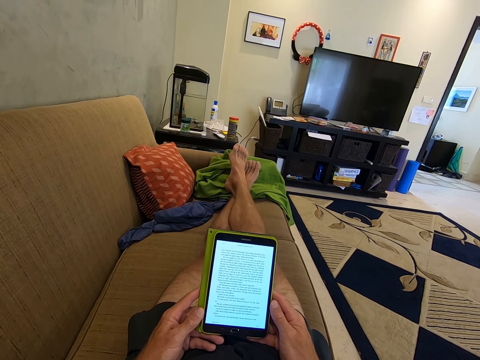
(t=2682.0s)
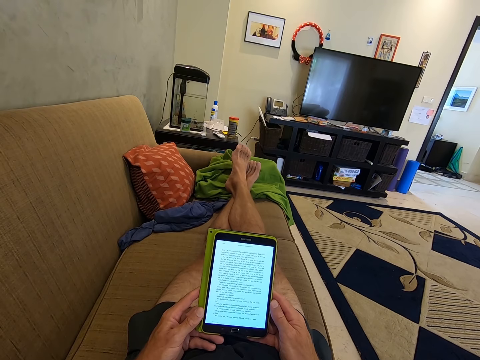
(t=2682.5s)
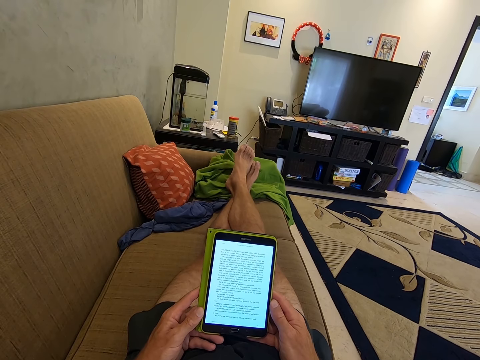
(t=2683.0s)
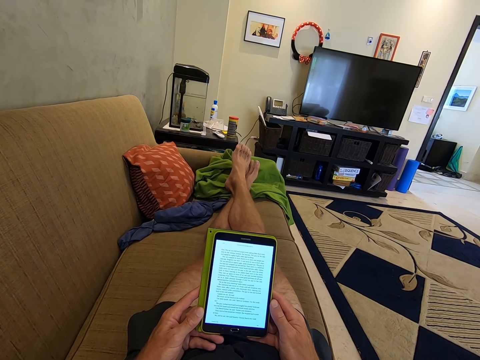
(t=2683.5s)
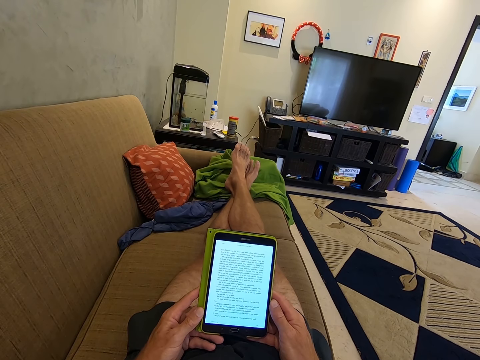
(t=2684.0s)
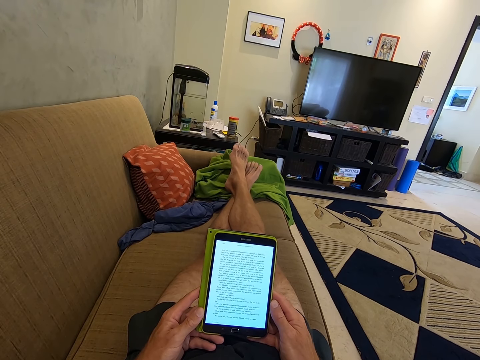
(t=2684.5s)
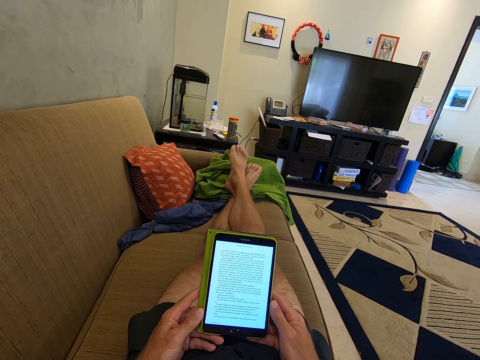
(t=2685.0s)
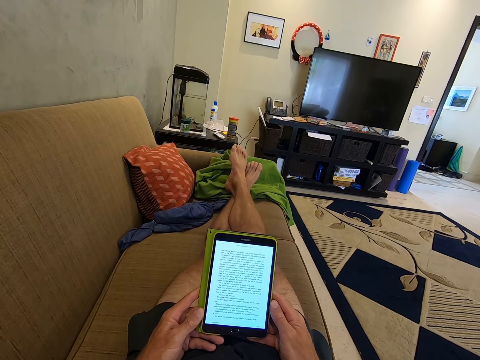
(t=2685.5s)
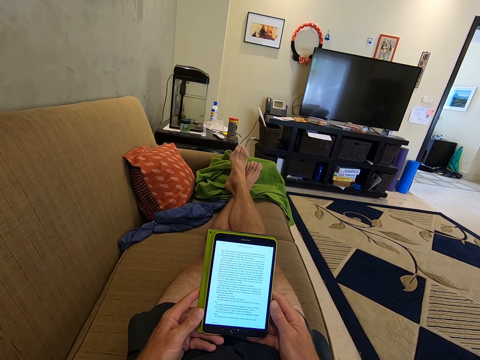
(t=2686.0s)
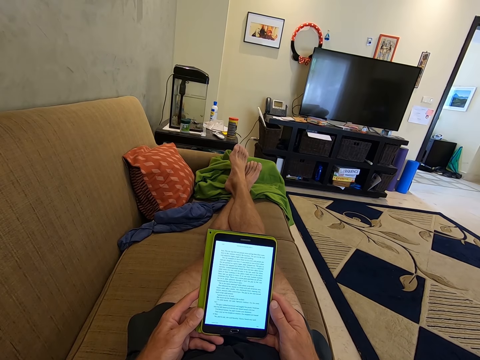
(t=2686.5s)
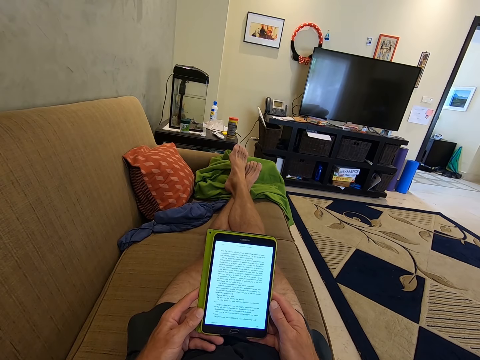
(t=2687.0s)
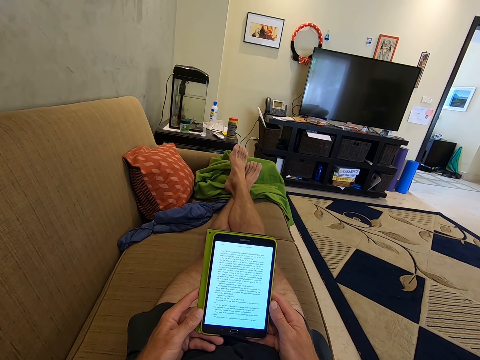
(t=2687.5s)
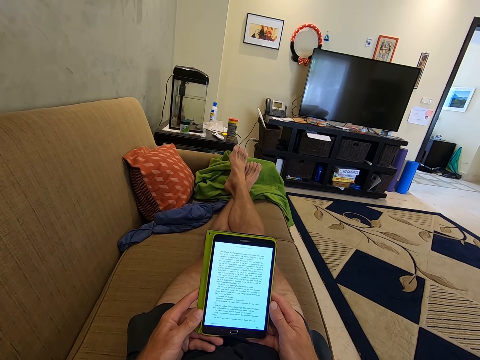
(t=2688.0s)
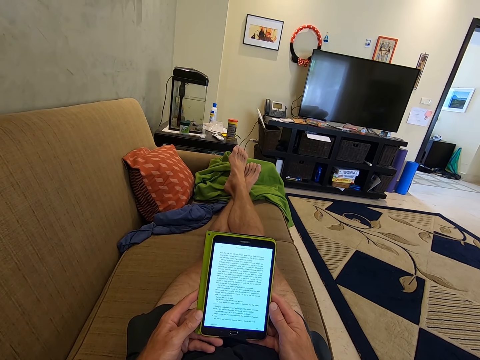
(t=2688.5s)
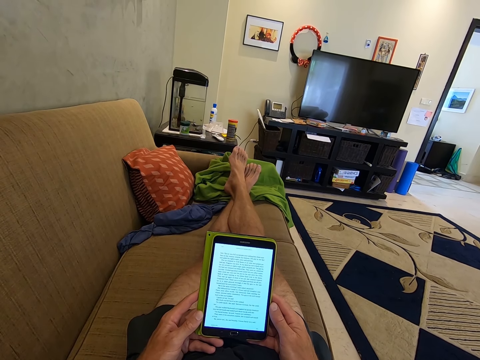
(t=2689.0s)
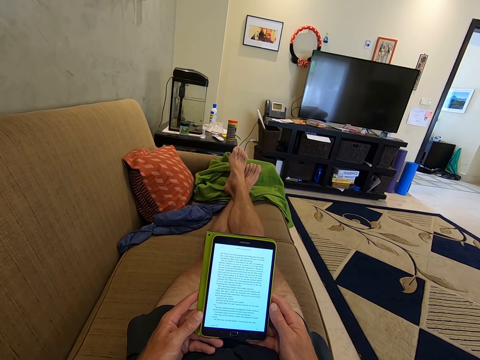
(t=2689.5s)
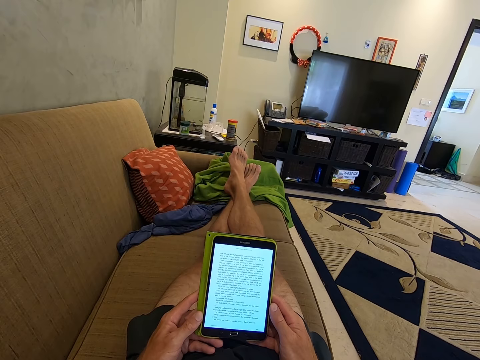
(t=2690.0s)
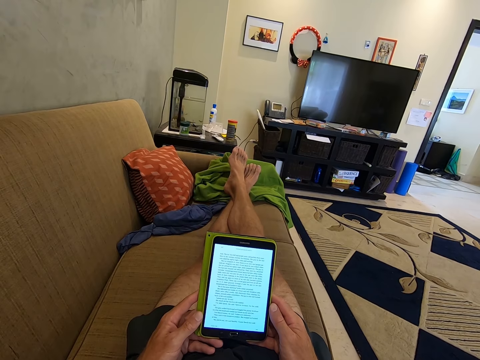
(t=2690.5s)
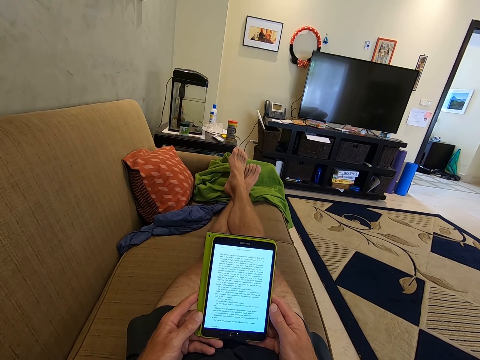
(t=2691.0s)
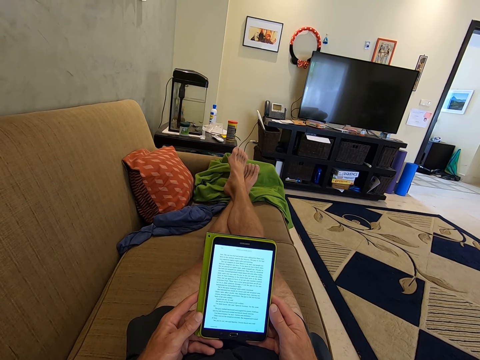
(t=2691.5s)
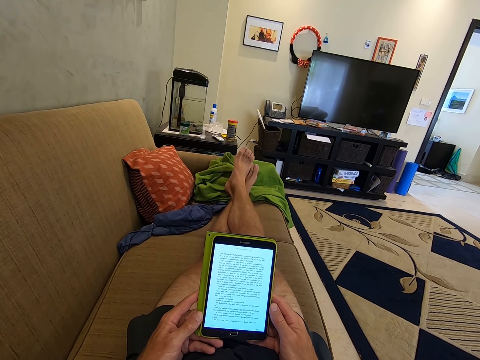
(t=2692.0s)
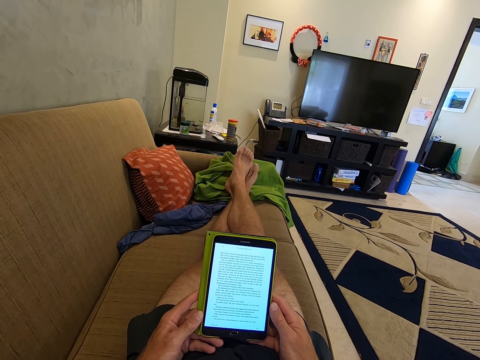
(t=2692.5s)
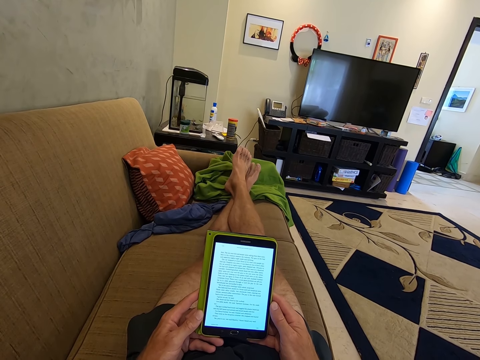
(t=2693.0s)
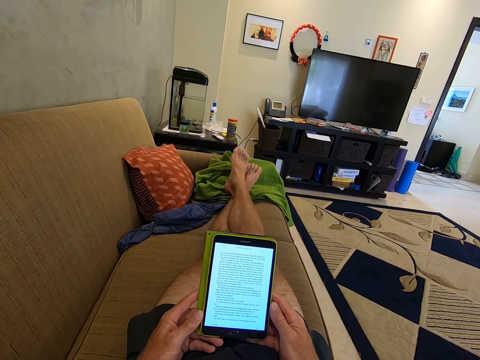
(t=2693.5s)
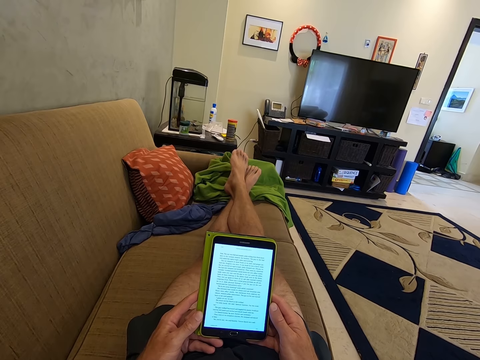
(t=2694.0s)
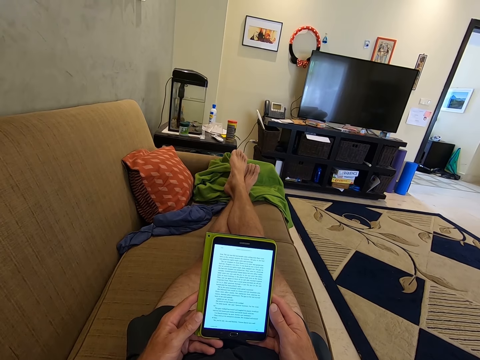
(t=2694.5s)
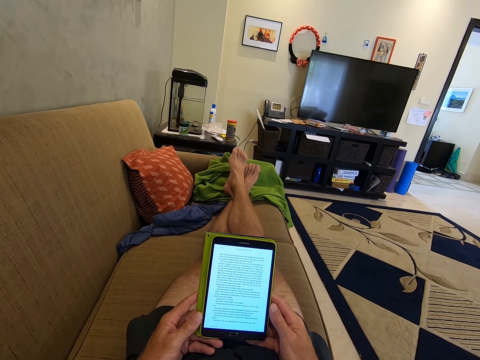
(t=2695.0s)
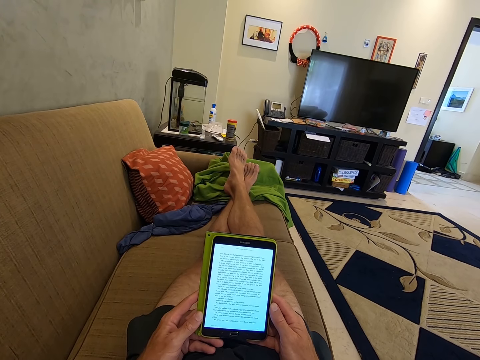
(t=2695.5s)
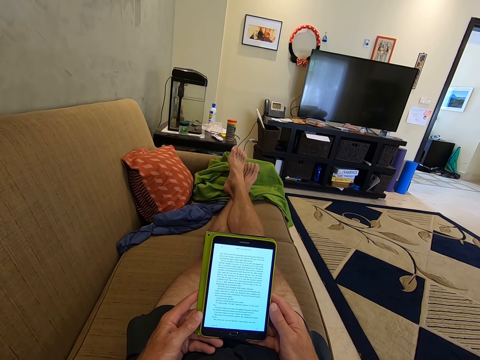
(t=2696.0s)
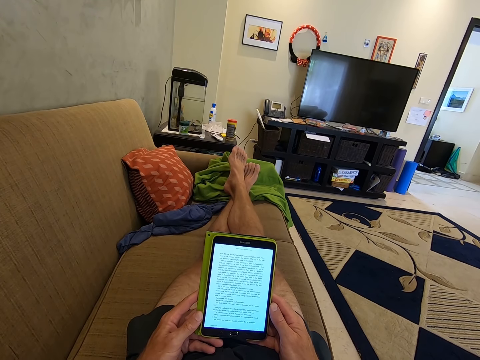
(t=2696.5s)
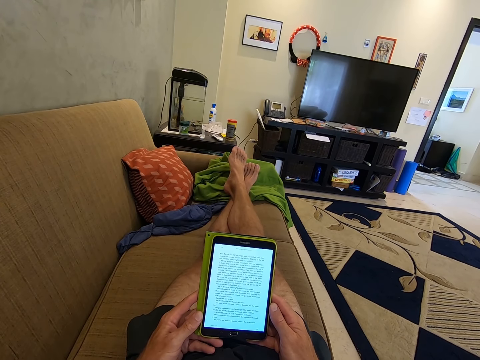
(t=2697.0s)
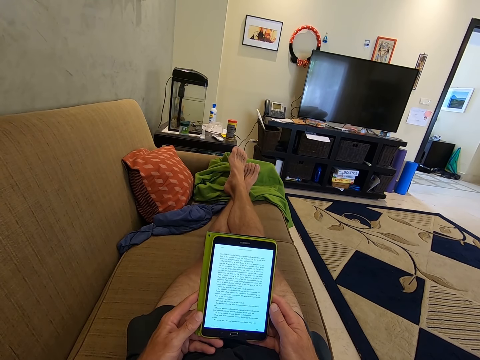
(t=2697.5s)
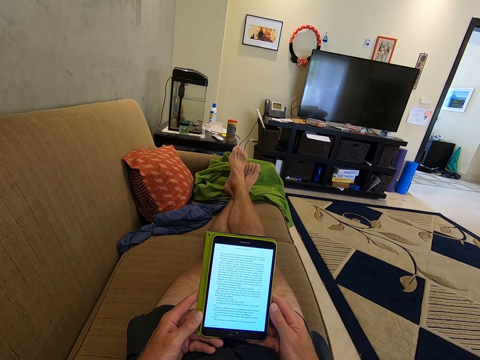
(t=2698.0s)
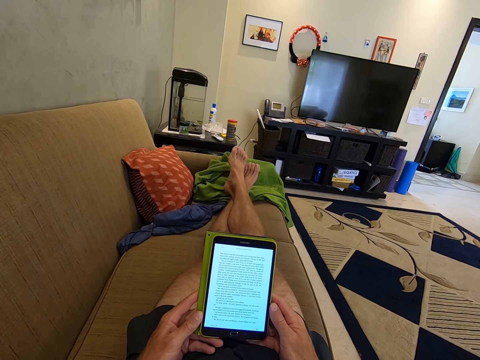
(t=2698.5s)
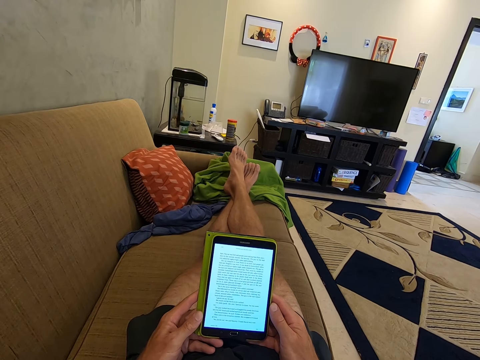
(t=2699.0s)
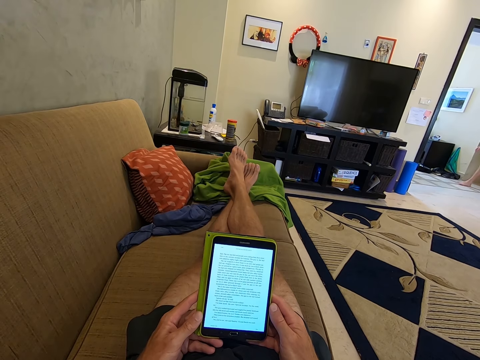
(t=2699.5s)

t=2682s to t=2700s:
The camera wearer stares at the tablet phone. They stare at the tablet phone again.

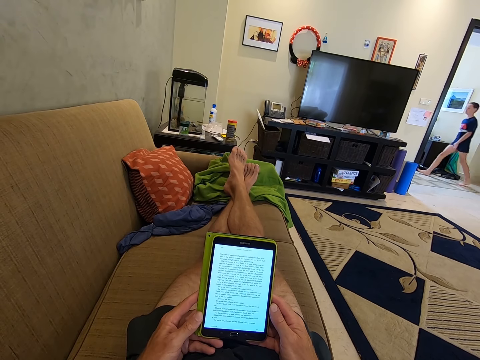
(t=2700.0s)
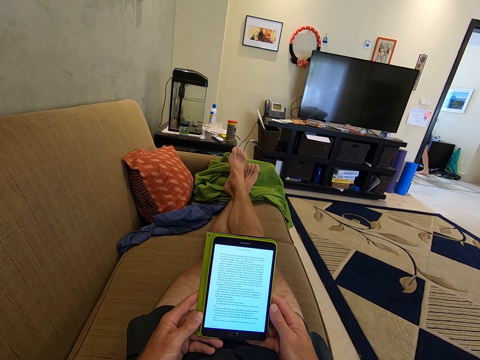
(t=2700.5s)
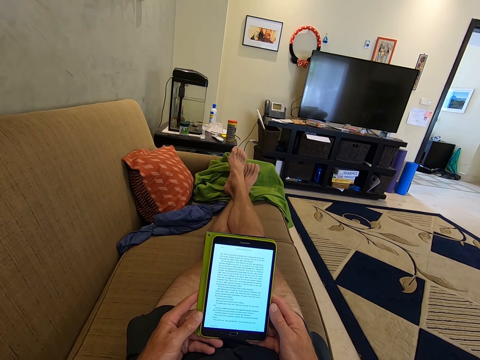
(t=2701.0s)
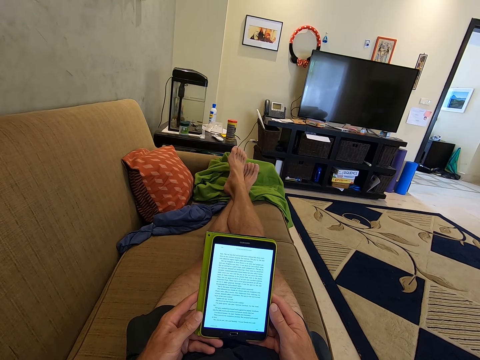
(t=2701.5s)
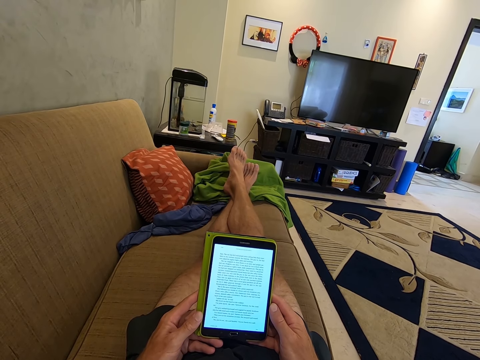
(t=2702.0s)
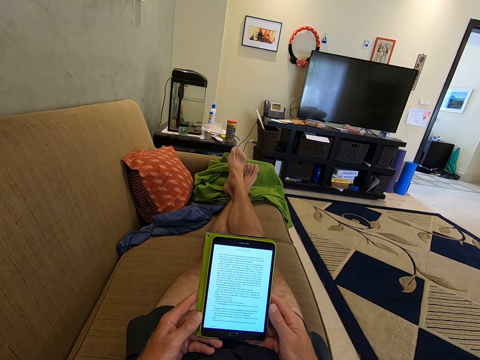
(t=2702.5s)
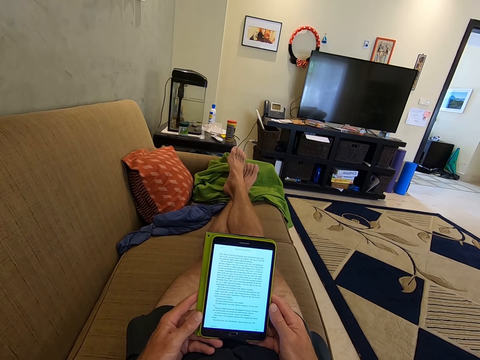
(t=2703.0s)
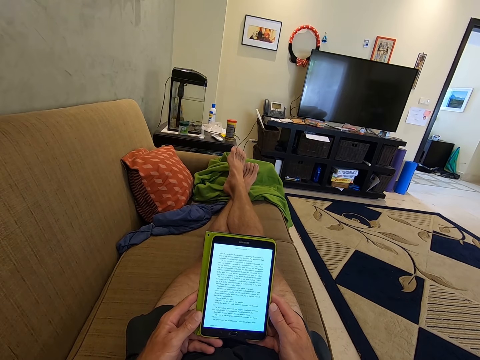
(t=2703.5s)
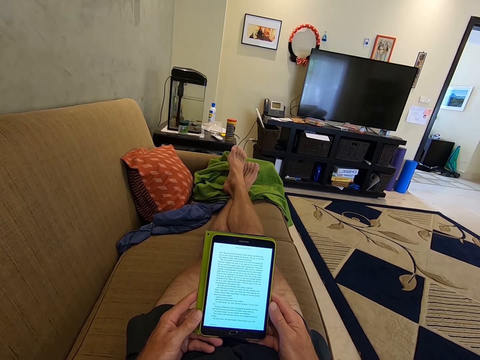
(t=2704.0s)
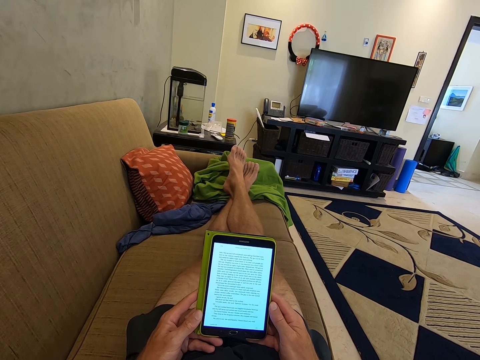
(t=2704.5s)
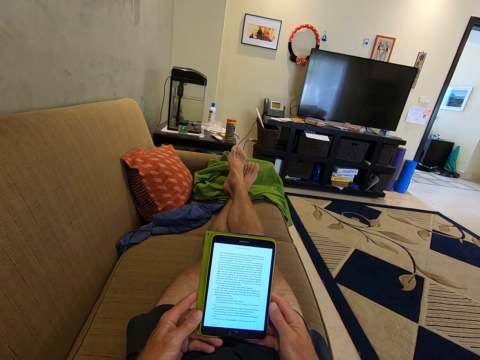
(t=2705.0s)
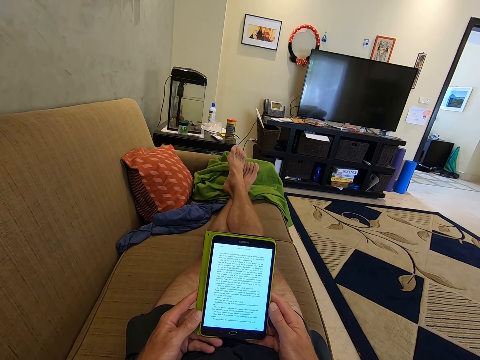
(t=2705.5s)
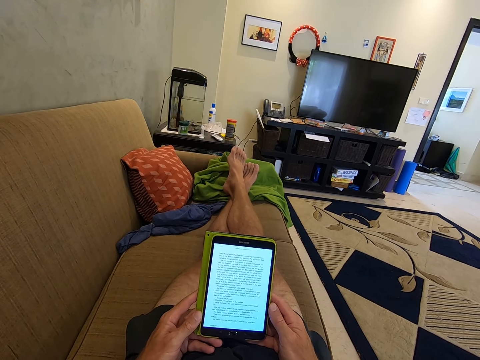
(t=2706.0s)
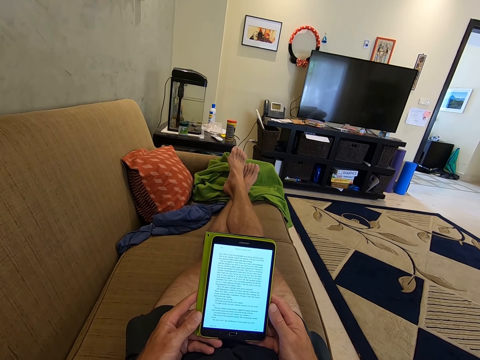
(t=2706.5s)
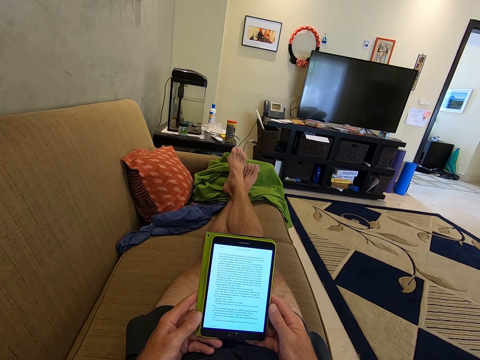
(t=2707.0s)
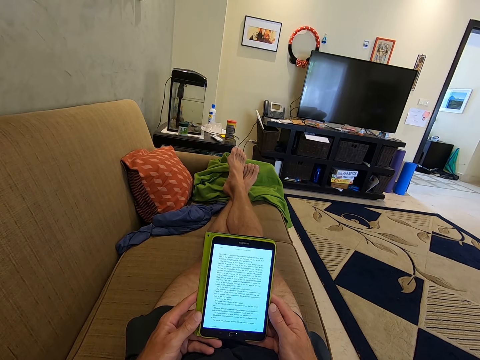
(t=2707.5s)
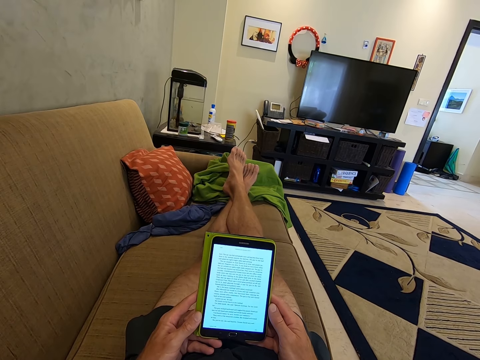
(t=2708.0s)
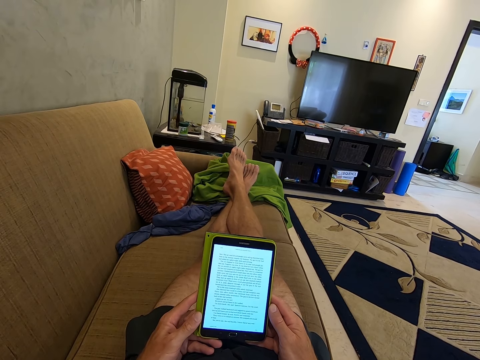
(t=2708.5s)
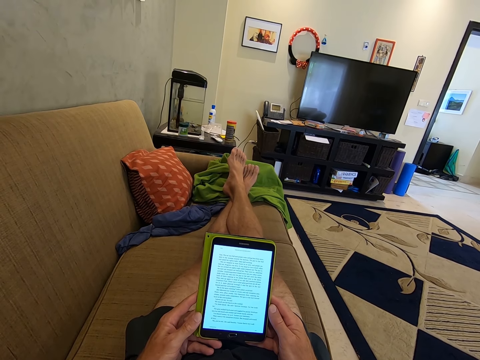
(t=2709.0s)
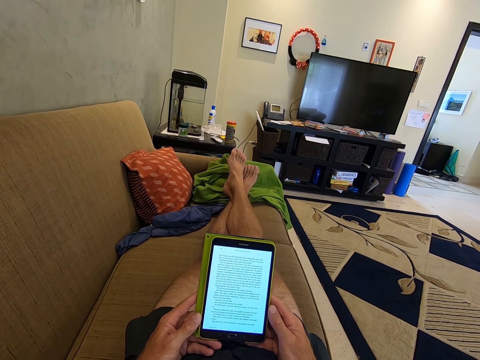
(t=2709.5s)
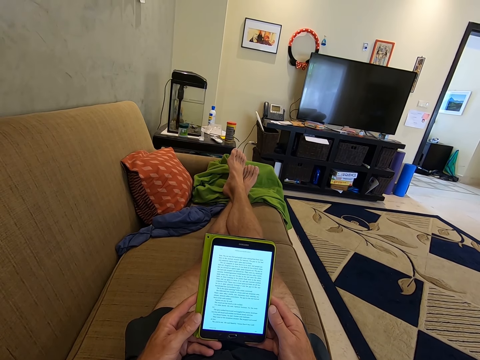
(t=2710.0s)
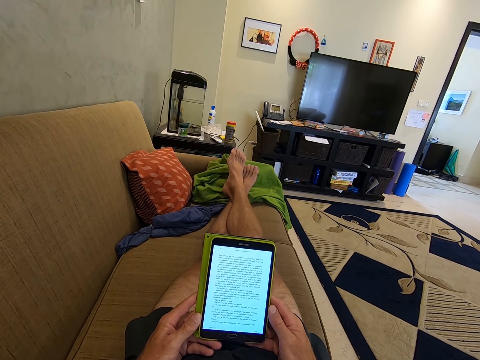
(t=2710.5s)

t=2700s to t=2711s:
The camera wearer stares at the tablet phone. They stare at the tablet phone again.
